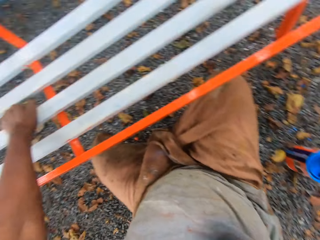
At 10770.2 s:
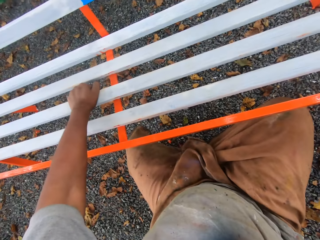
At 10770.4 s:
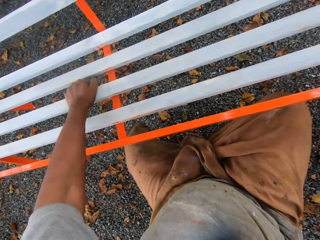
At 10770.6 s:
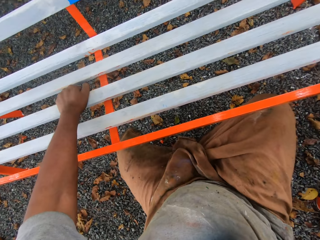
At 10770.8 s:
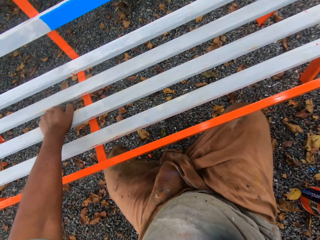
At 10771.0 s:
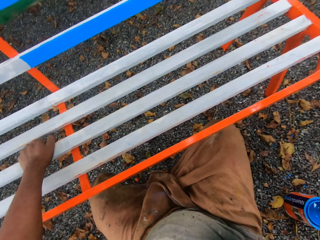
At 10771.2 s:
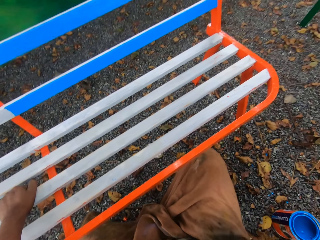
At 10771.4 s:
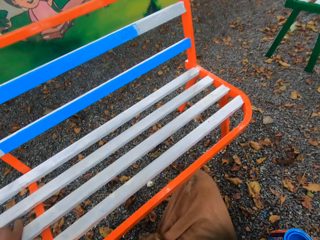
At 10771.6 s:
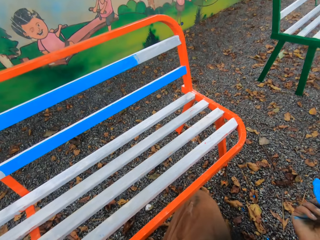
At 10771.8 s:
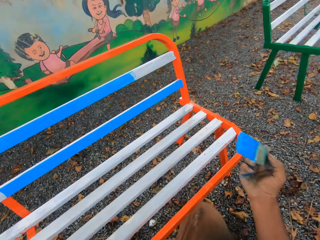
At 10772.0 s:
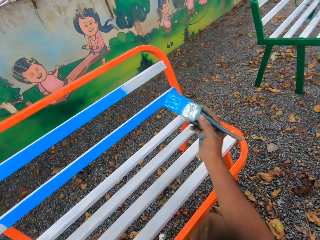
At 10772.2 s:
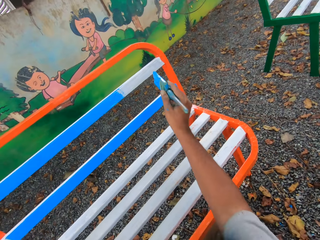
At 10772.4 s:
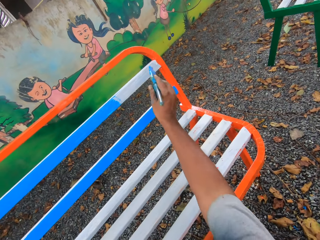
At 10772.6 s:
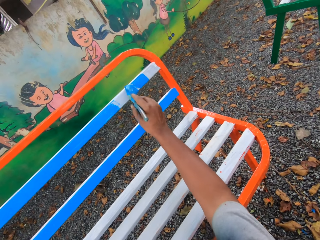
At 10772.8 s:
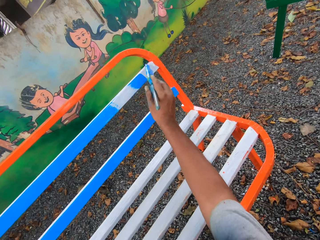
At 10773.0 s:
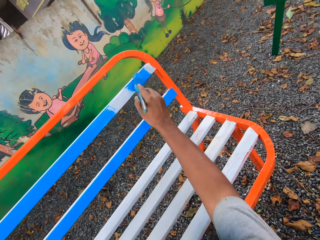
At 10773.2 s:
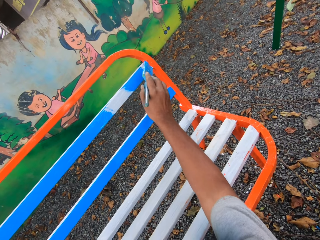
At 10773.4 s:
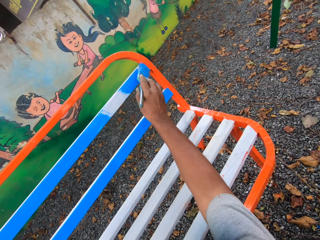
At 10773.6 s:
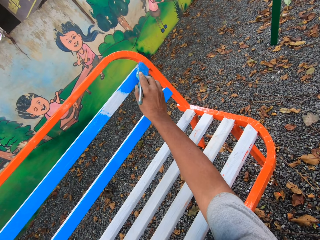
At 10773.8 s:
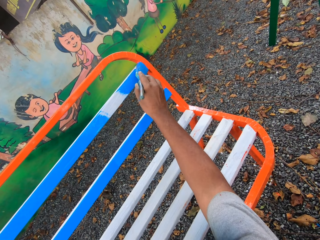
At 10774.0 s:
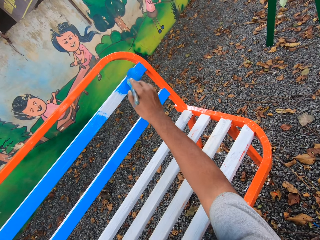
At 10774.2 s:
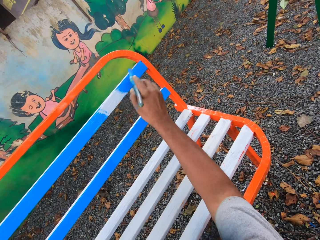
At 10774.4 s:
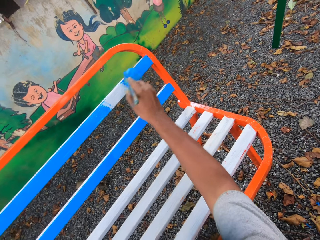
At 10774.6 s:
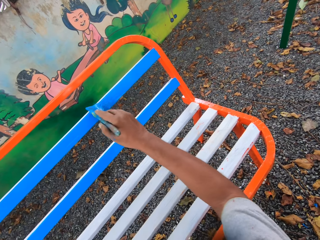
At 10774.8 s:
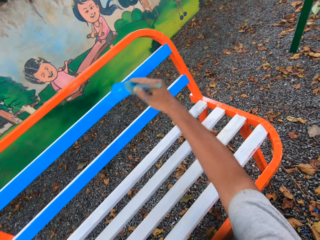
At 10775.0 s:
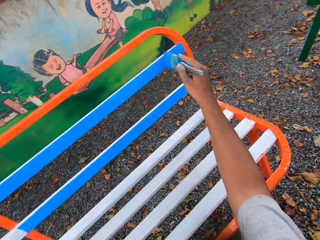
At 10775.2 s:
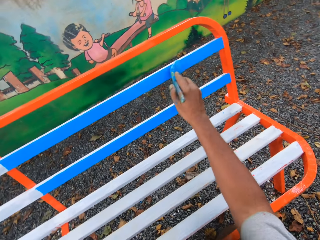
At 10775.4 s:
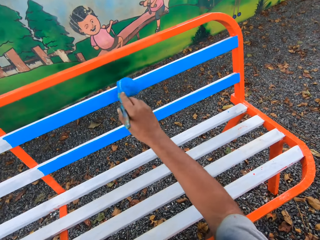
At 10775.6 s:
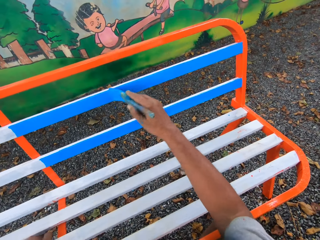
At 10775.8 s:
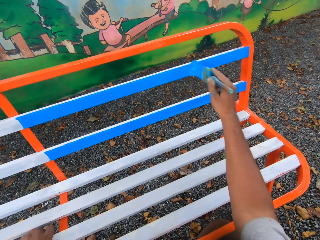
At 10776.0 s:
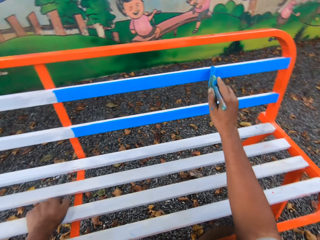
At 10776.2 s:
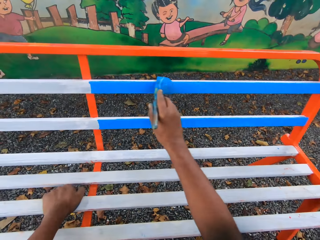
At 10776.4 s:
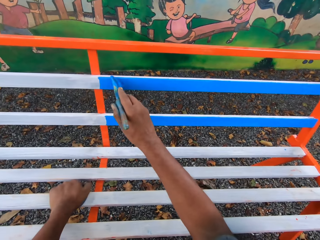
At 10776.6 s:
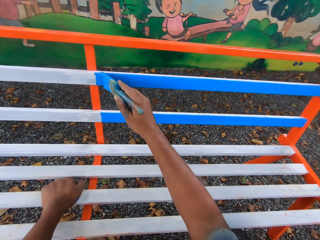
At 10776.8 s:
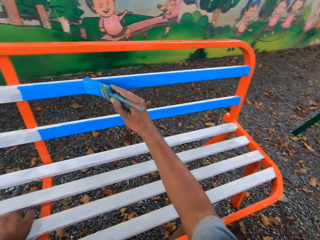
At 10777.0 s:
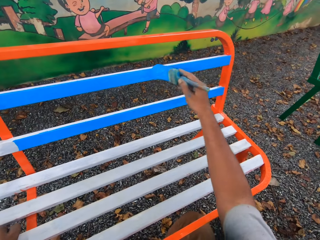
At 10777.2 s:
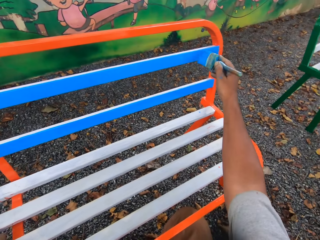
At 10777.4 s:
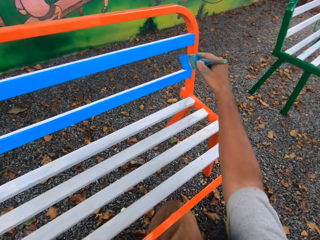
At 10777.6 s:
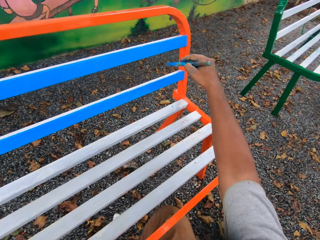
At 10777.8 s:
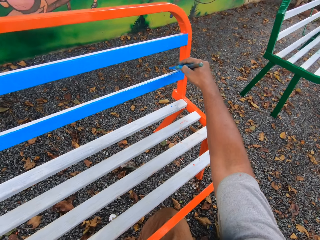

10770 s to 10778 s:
The camera wearer dips the paint brush into the paint tin. They paint the seat with the paint brush.

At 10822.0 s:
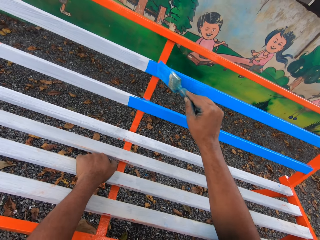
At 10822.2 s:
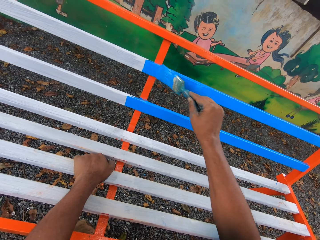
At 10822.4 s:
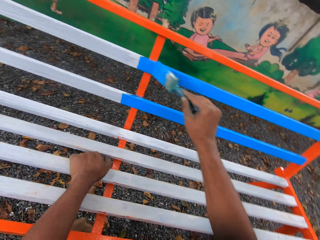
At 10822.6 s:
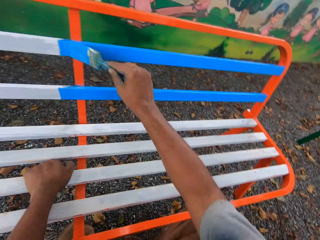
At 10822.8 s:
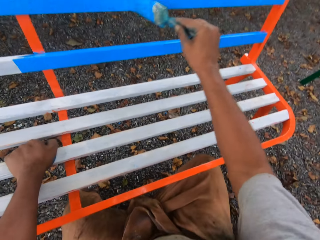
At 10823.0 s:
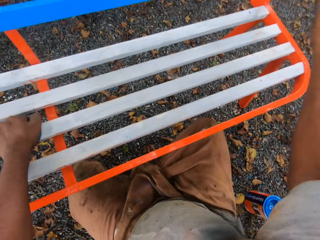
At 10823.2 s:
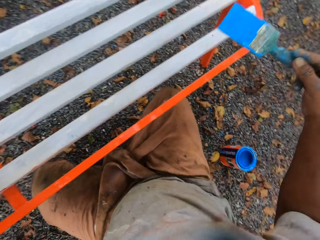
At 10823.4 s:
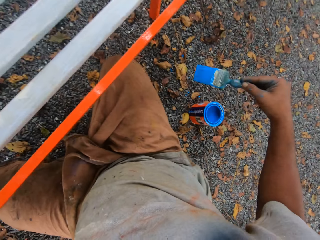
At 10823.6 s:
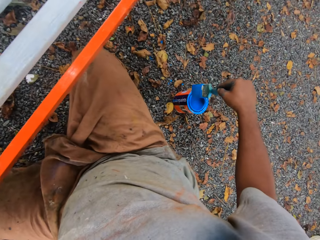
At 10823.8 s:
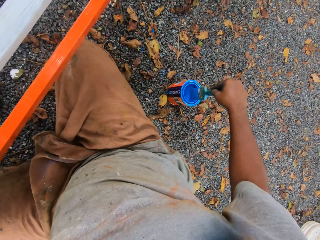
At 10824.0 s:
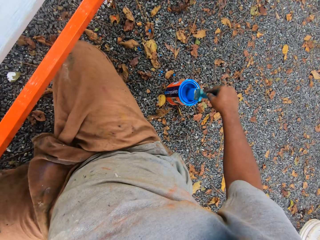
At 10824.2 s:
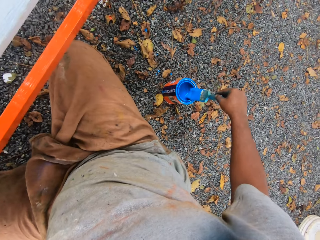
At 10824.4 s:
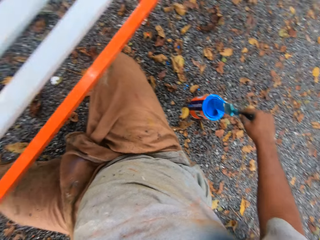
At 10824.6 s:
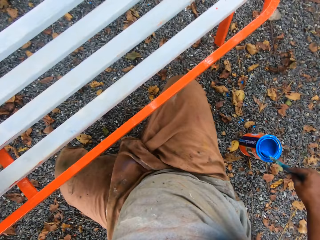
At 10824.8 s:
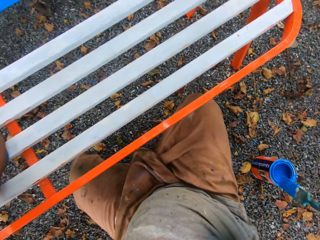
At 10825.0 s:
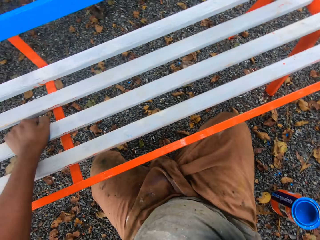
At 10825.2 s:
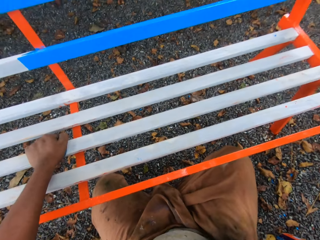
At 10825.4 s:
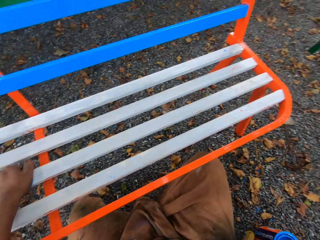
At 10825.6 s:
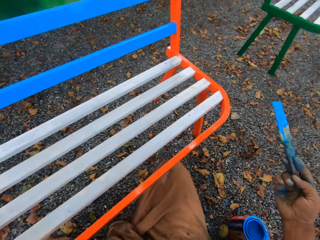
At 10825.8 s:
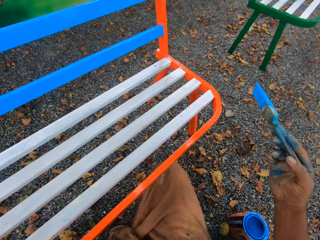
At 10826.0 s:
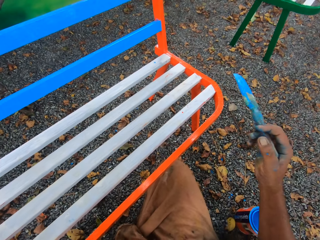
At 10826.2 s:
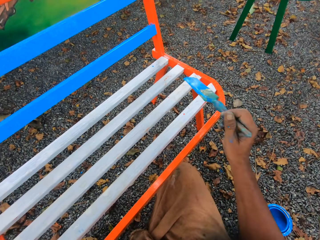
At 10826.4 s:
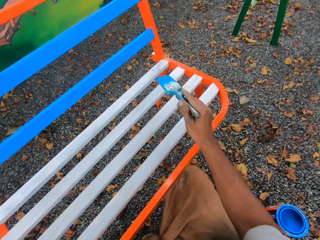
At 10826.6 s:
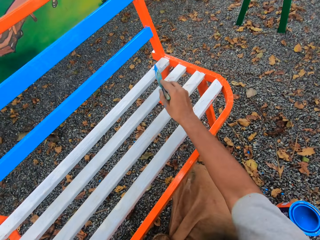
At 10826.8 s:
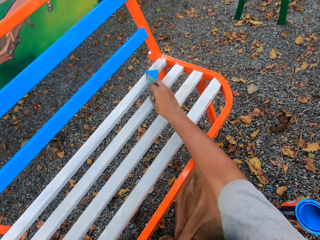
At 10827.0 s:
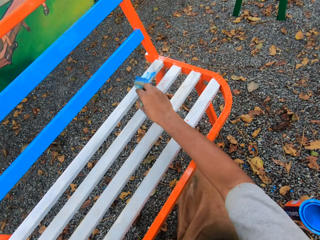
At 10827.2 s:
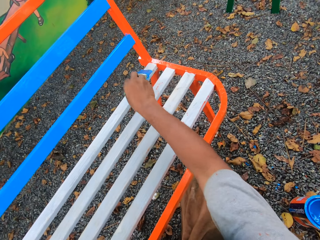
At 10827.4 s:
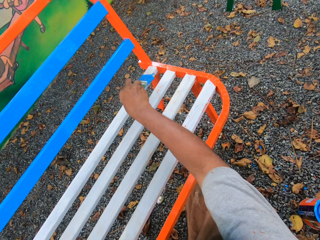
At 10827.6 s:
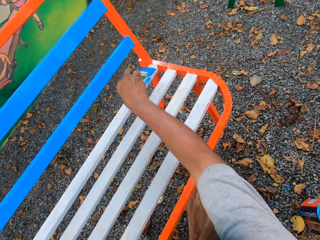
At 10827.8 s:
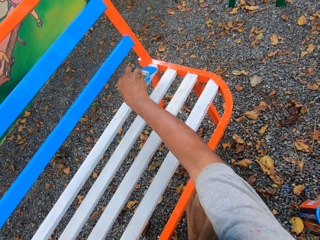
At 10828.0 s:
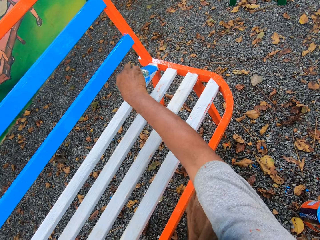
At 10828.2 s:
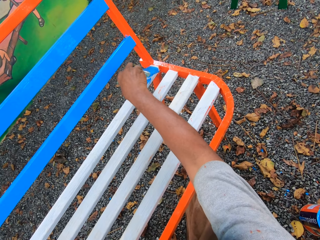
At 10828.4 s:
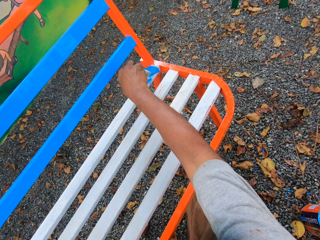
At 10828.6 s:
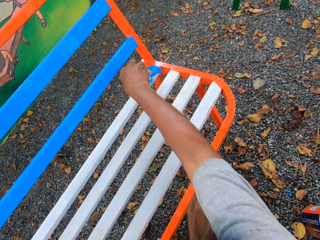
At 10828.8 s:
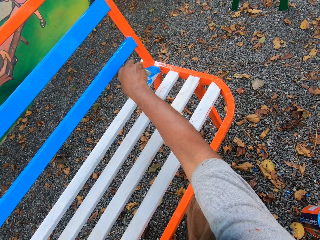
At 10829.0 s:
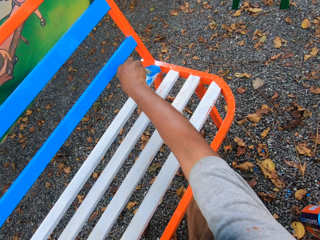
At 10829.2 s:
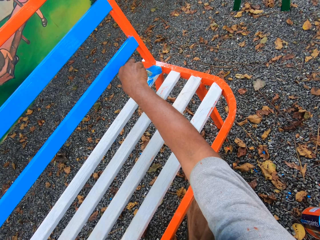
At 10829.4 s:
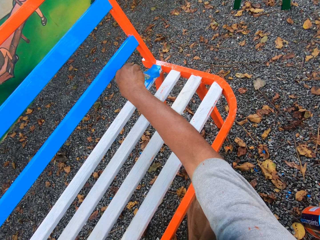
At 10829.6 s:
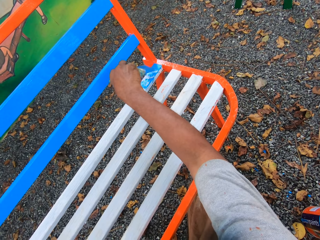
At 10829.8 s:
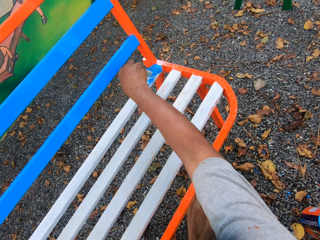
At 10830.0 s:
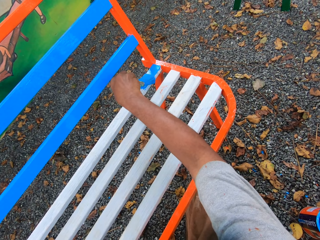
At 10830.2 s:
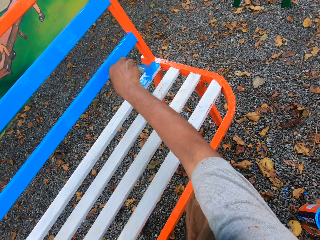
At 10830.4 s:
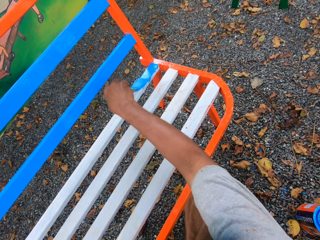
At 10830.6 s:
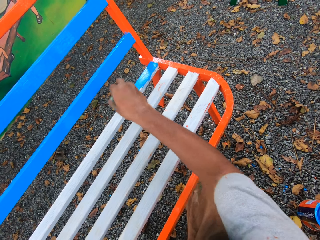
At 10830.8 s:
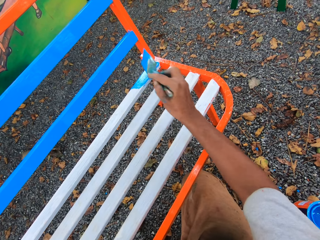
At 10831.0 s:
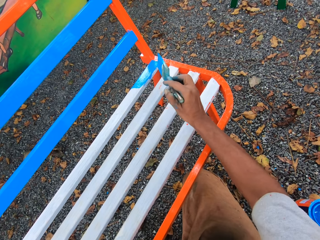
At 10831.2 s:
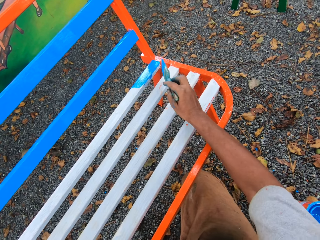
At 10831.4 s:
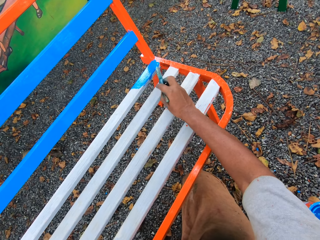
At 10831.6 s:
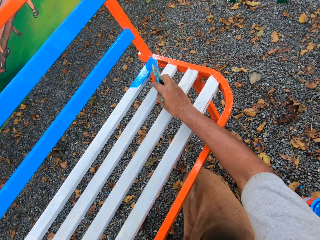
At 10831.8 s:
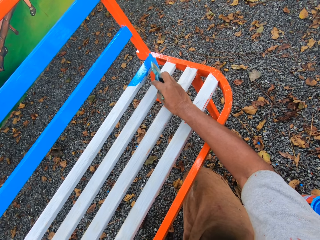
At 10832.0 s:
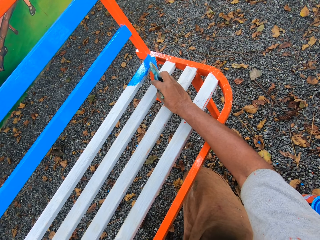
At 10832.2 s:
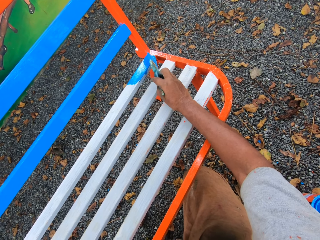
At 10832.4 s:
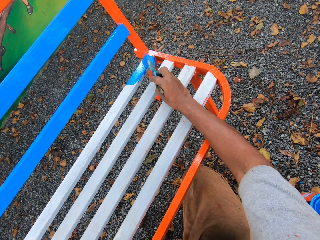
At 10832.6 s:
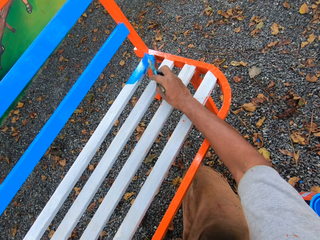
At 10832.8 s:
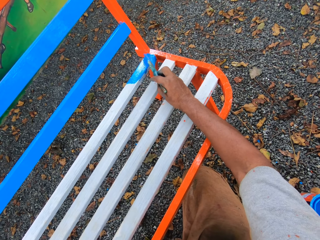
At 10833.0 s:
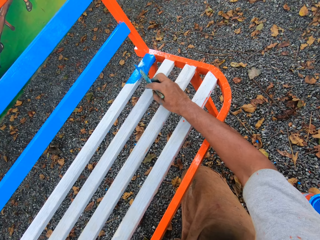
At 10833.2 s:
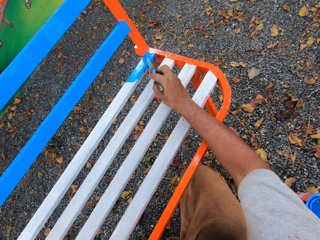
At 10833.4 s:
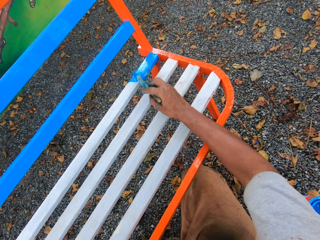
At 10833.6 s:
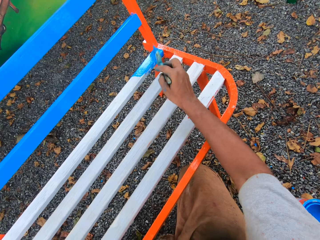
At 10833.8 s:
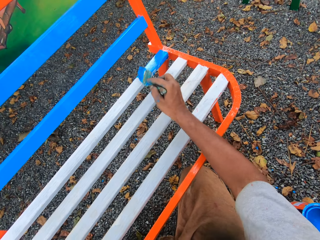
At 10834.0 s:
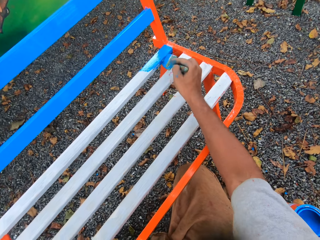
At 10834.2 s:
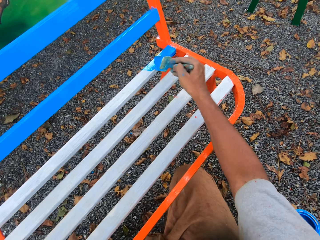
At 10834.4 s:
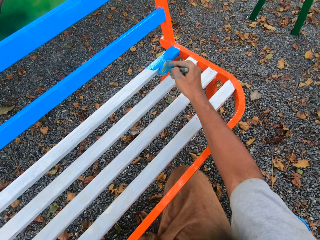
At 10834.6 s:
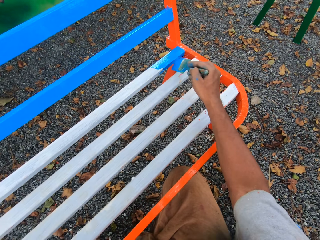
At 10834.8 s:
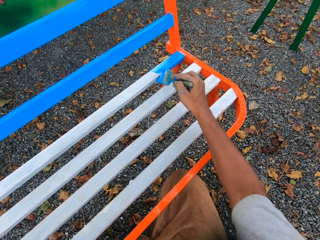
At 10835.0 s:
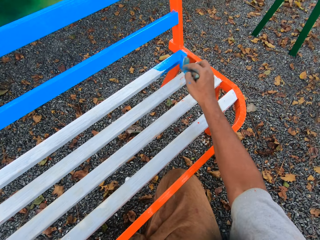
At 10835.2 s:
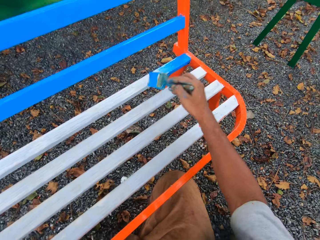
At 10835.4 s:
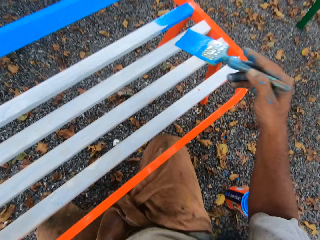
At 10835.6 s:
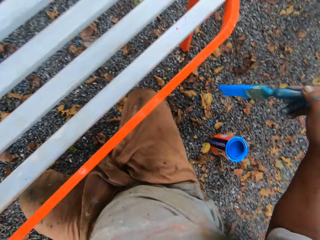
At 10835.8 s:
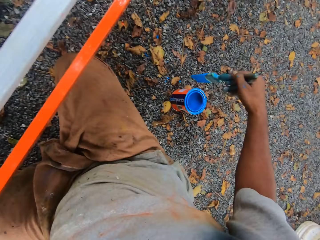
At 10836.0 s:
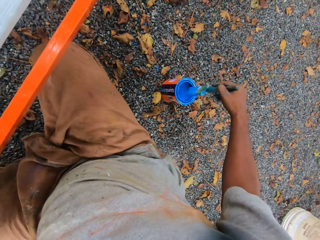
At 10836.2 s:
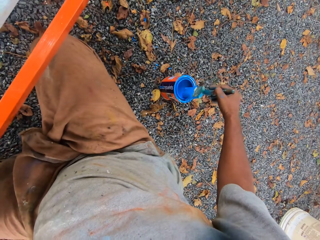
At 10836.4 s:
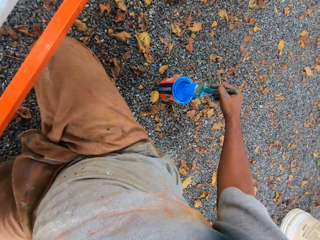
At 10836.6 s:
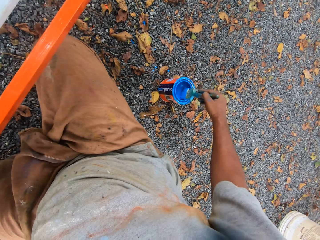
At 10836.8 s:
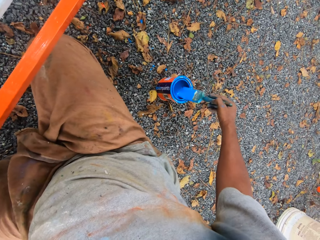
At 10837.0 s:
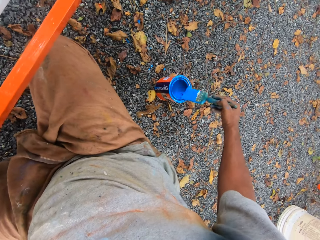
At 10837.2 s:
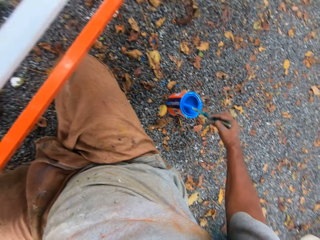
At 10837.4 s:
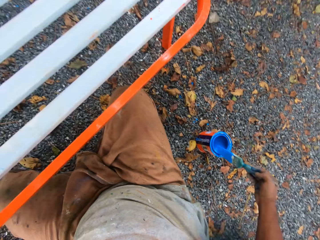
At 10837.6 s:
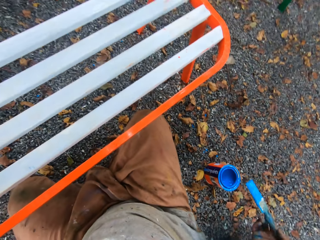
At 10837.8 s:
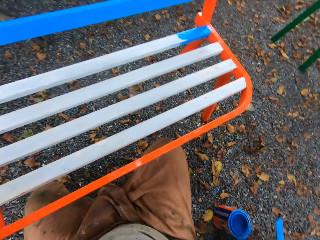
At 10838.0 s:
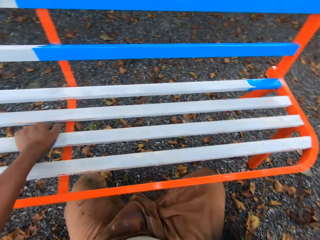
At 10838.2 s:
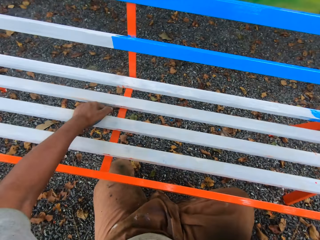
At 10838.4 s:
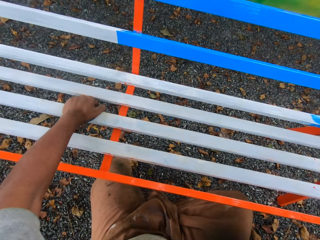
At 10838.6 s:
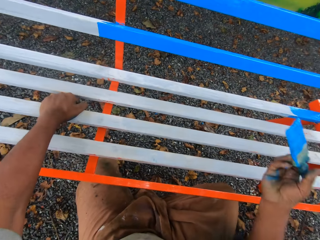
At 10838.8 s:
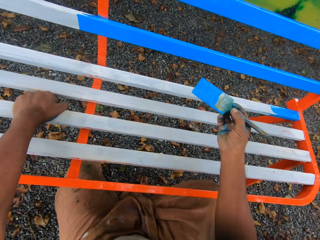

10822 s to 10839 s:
The camera wearer dips the paint brush into the paint tin. They paint the seat with the paint brush. They dip the paint brush into the paint tin.
